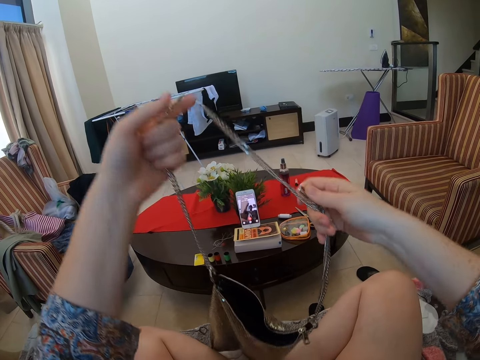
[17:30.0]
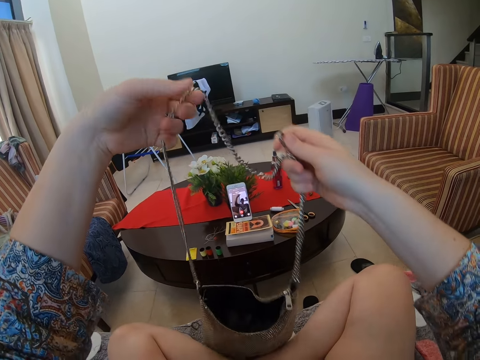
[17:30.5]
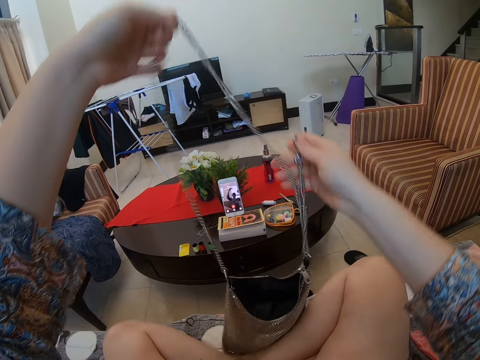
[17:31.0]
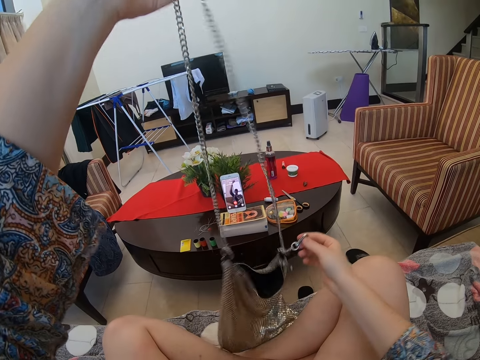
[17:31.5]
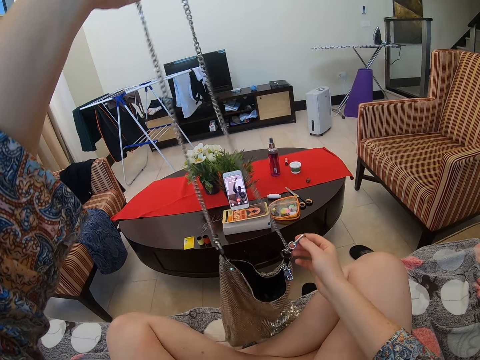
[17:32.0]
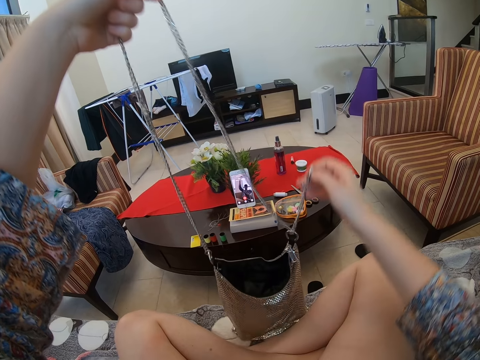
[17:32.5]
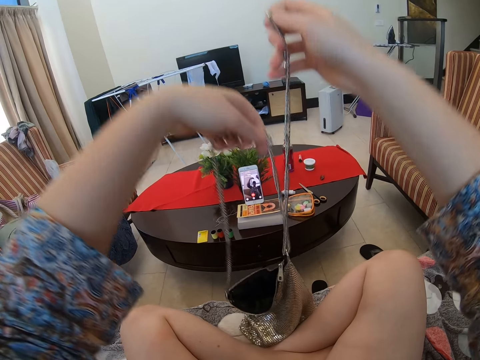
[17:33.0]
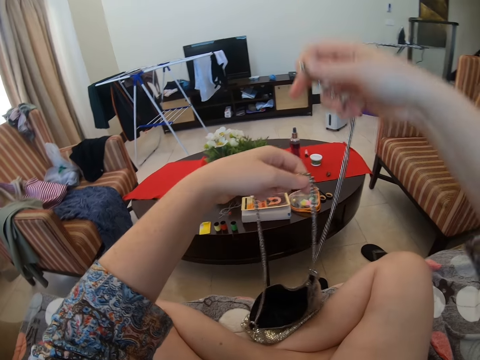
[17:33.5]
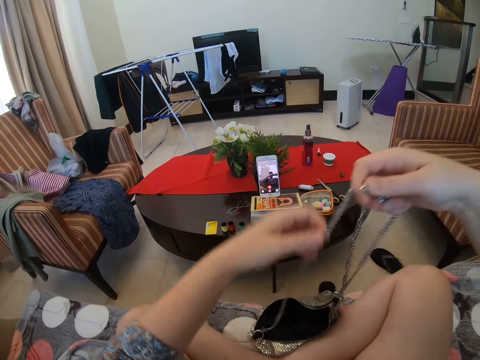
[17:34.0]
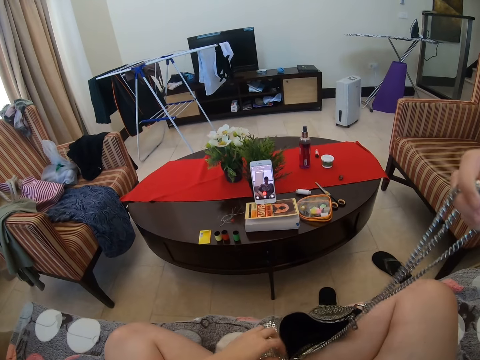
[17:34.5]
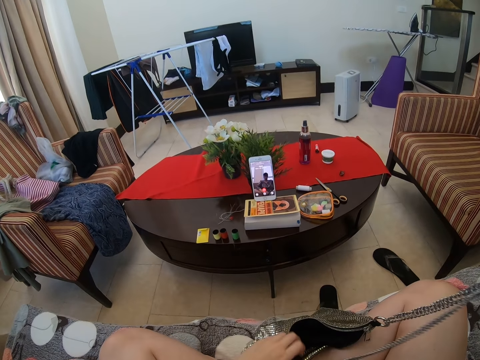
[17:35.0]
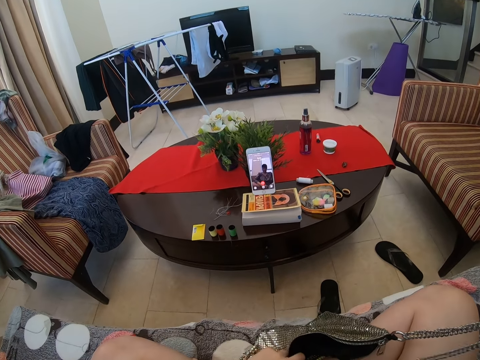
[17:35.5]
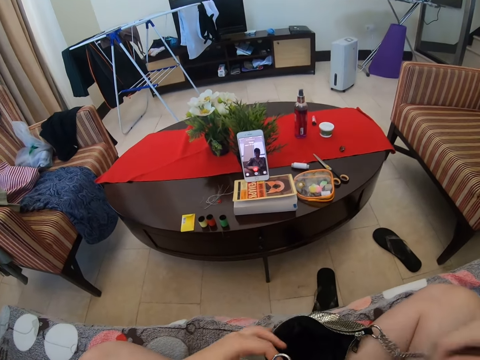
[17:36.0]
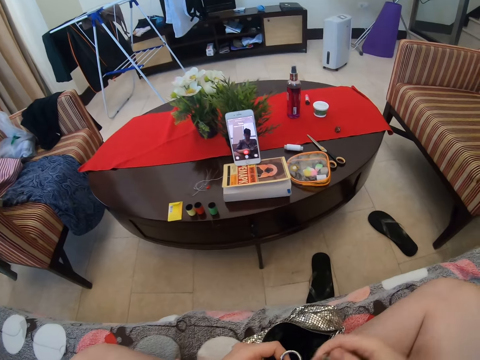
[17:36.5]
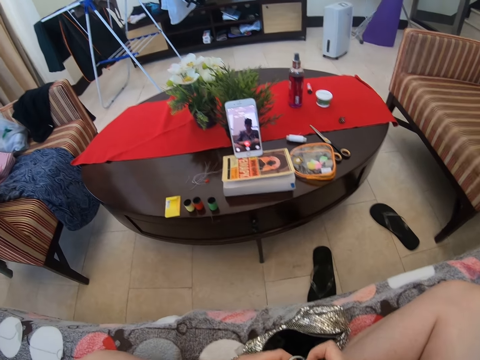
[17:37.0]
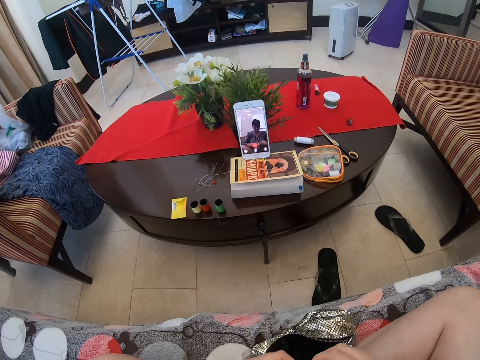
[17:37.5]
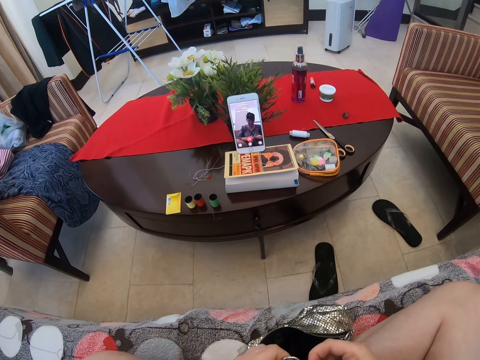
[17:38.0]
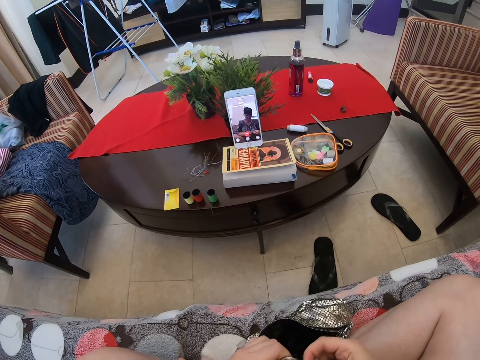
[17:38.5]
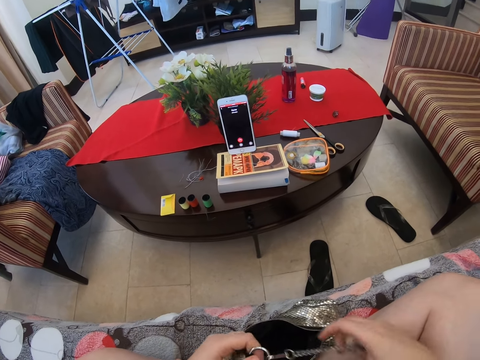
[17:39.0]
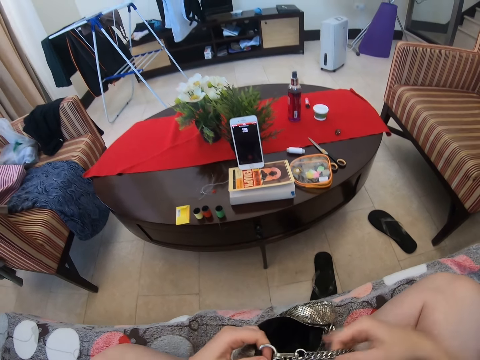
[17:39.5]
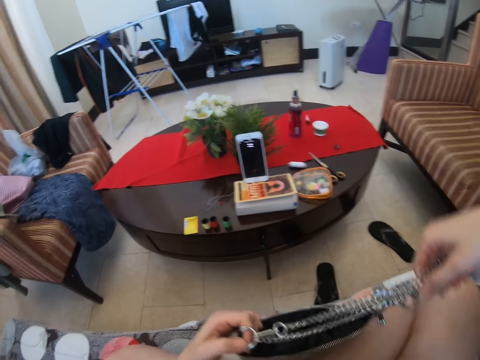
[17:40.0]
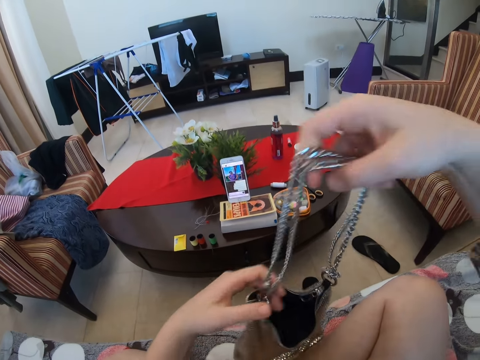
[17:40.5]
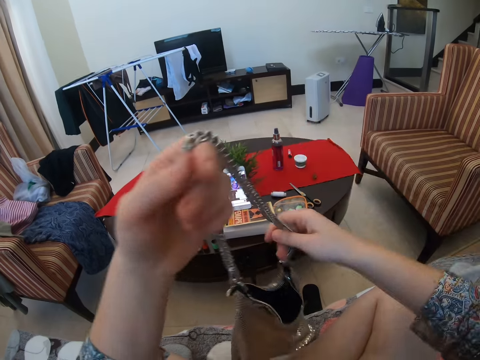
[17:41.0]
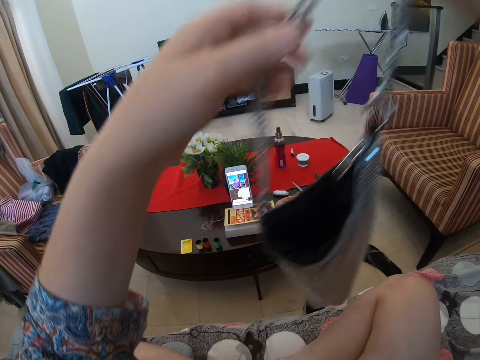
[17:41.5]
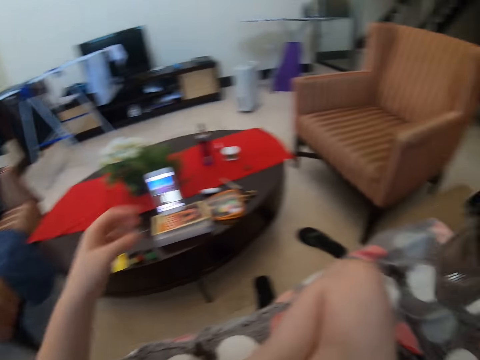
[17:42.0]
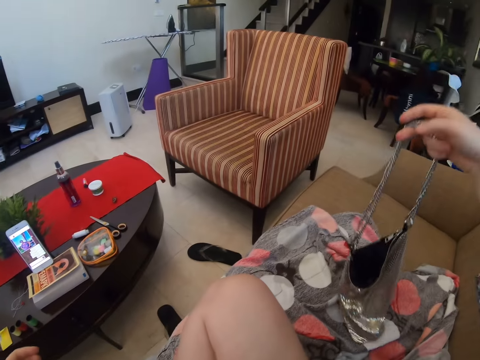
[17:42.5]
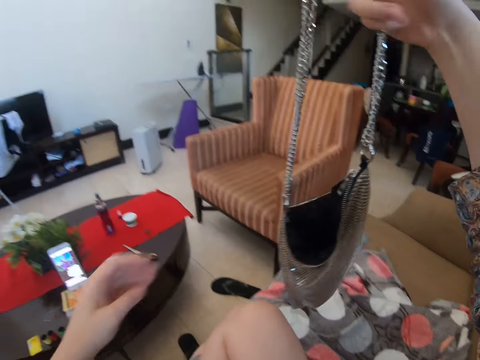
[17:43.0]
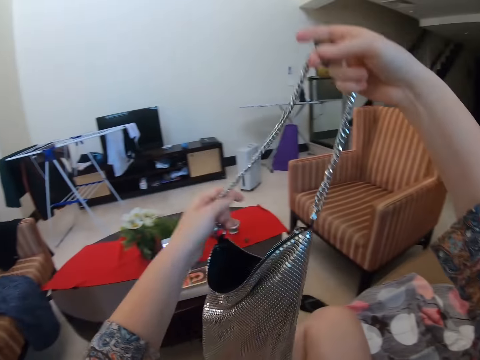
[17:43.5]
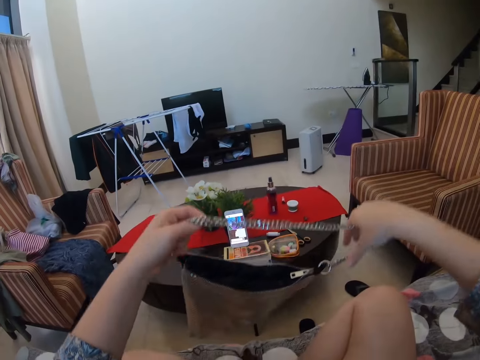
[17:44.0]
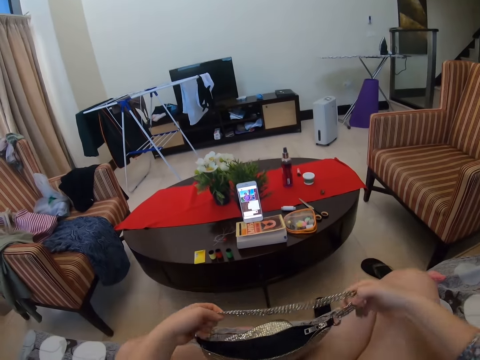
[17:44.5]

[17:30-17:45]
The camera wearer moves the bag handle. They look around. They look at the bag handle. They lift the bag.

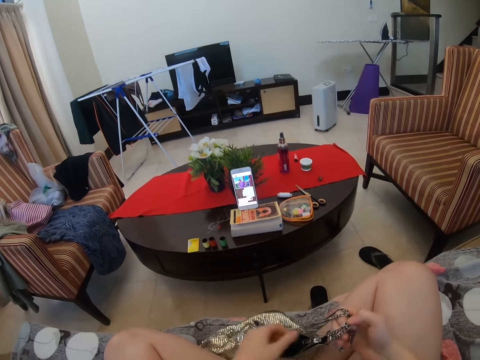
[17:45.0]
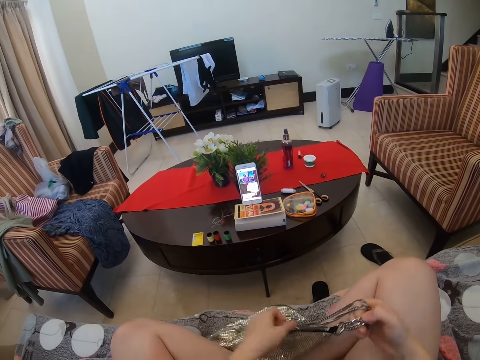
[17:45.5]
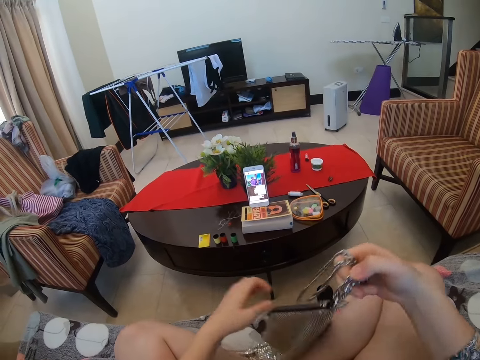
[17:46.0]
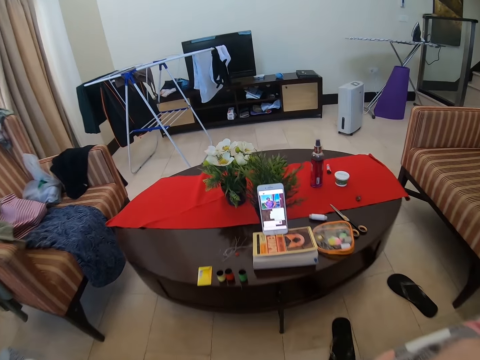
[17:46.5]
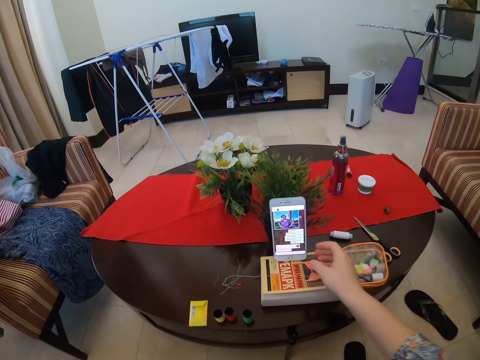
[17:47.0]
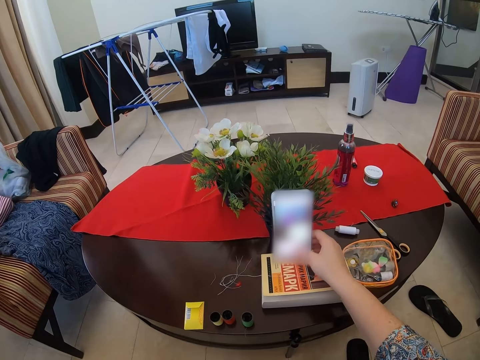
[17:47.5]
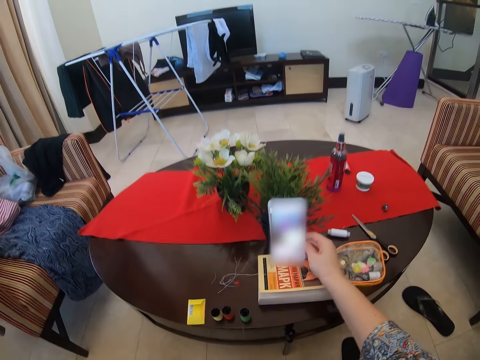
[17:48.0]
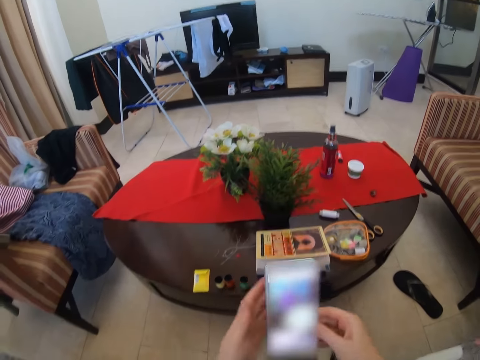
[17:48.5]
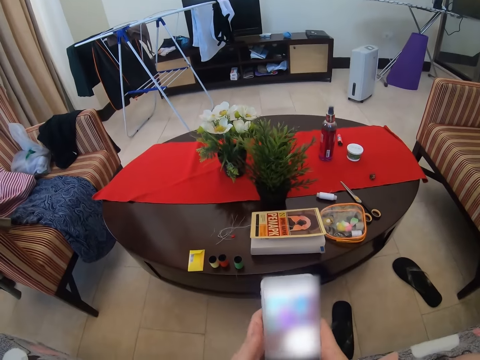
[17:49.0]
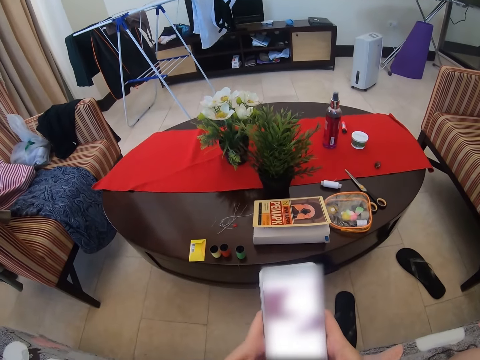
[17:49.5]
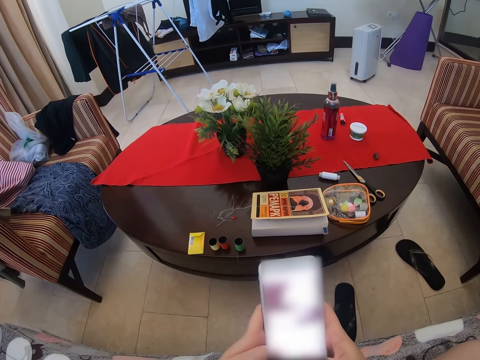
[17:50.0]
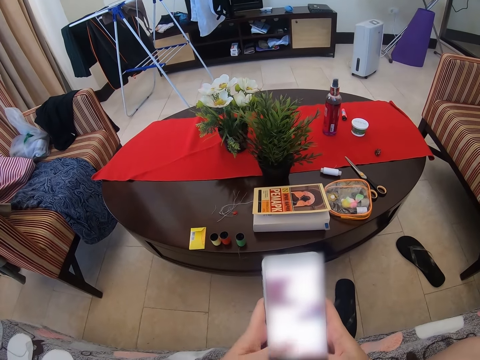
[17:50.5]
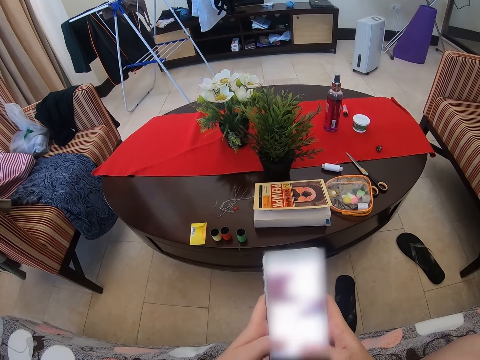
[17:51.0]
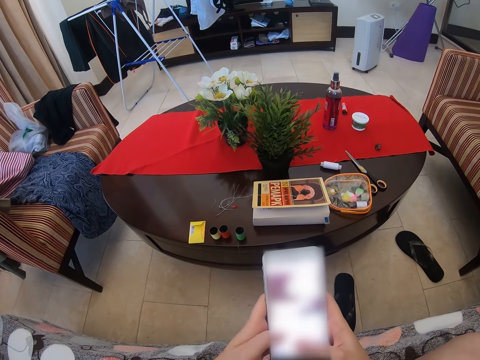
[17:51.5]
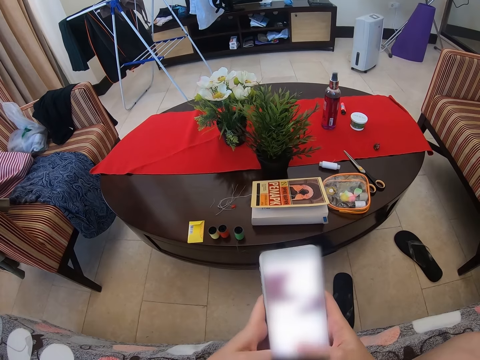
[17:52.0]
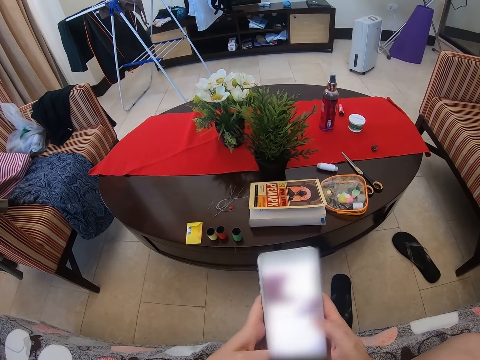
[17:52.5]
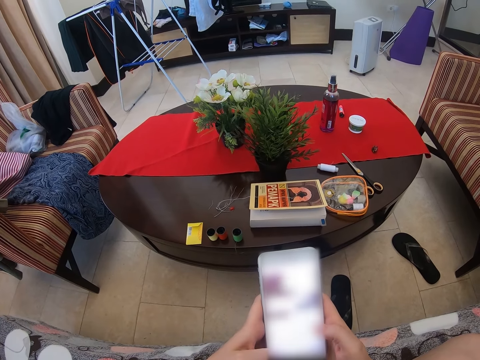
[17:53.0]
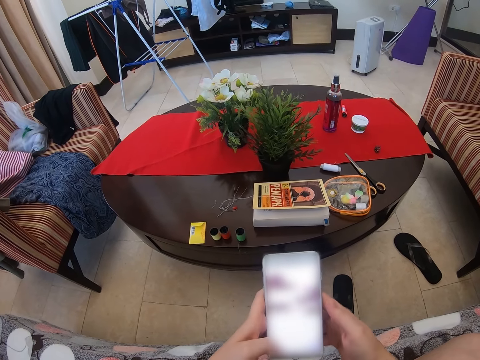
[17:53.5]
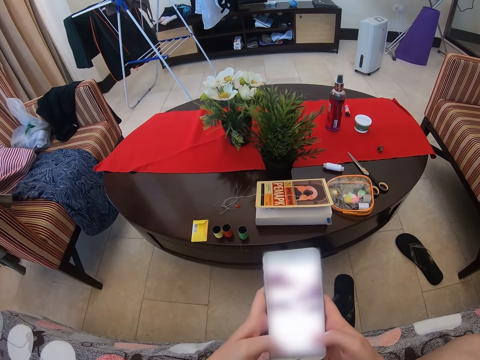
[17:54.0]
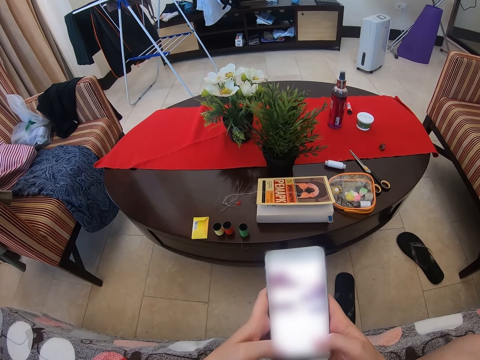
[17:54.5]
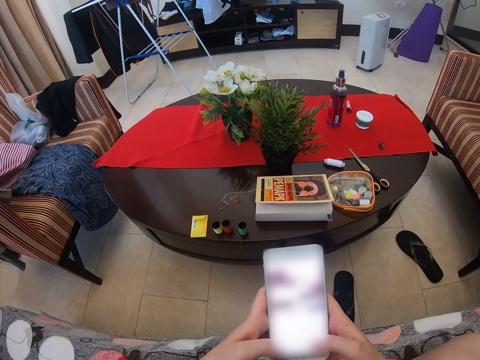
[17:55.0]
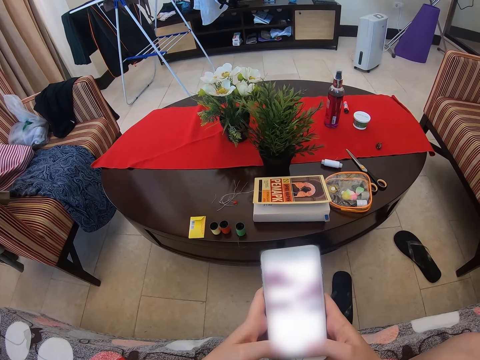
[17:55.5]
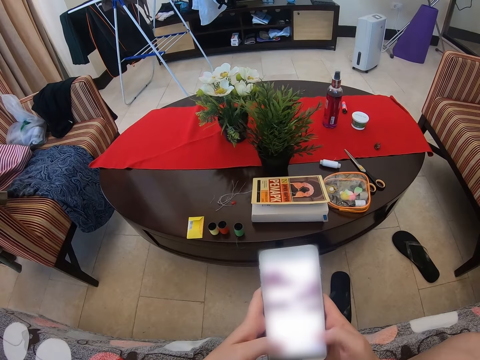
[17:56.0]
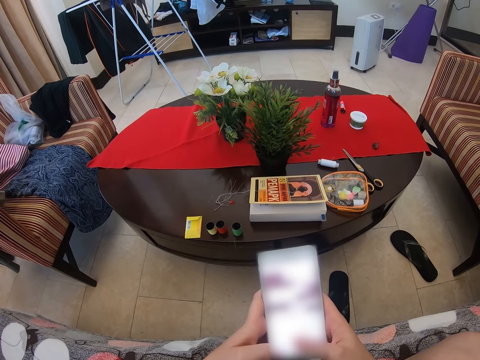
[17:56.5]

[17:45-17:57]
The camera wearer puts down the bag. They operate the phone. They touch the phone. They pick up the phone. They move the phone. They operate the phone.
